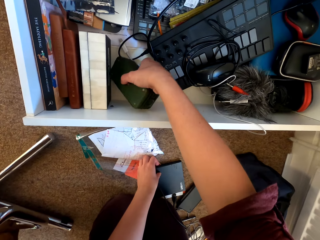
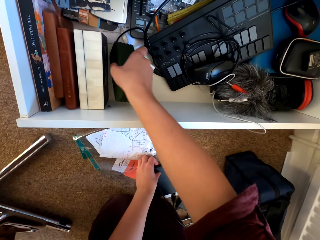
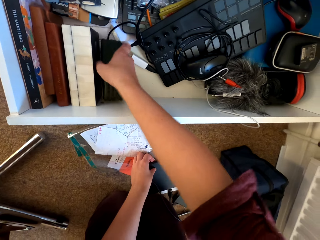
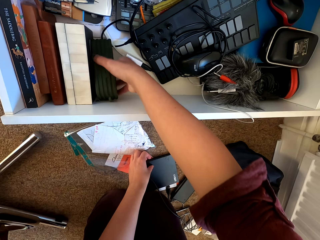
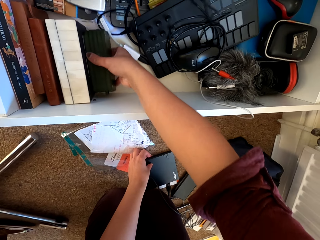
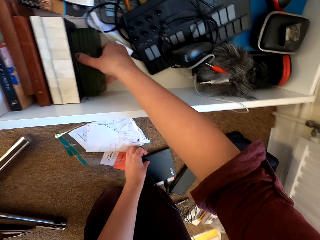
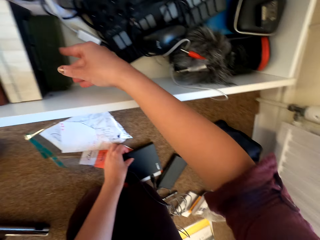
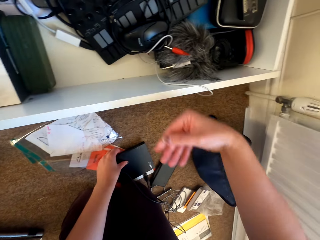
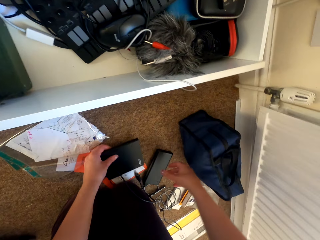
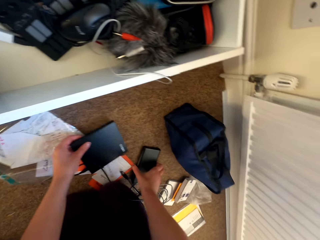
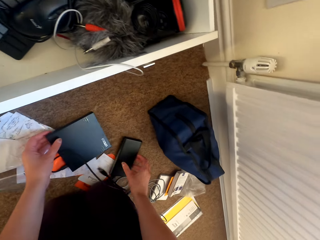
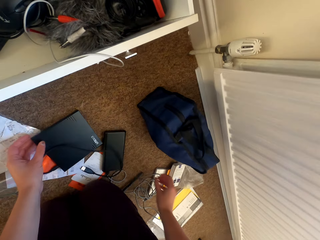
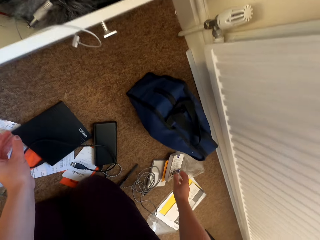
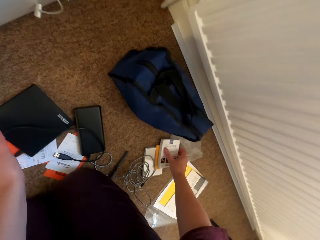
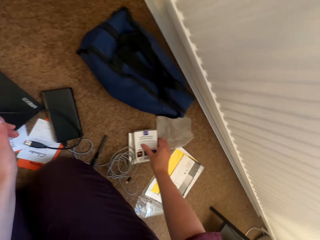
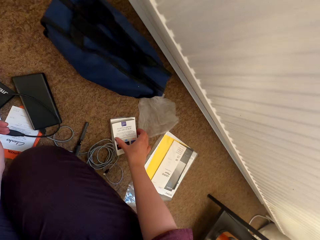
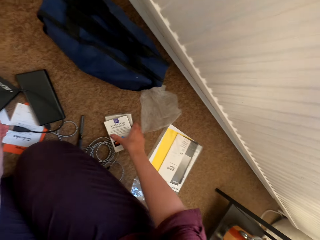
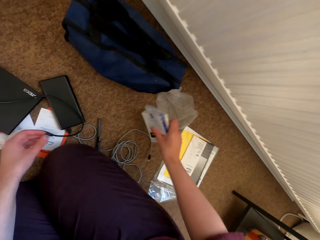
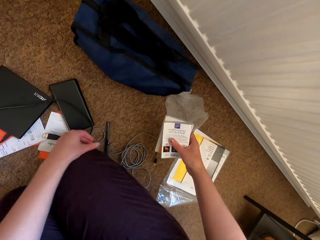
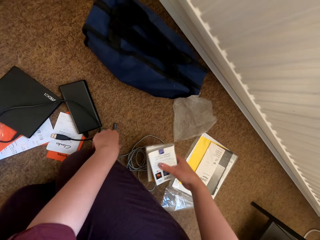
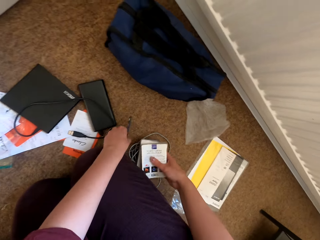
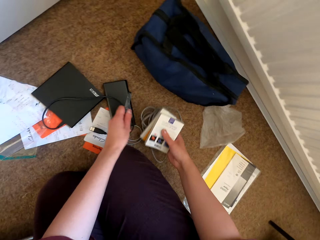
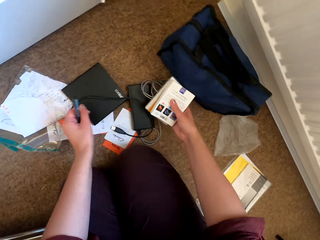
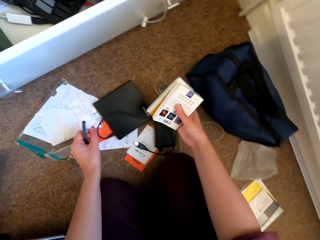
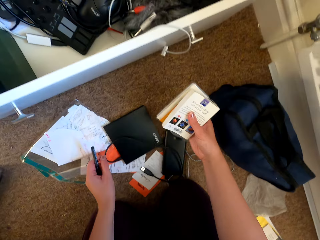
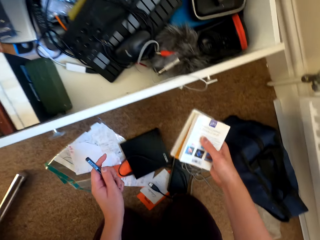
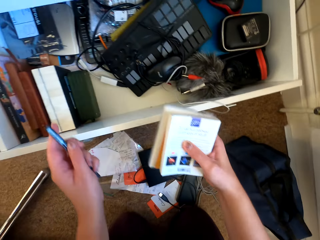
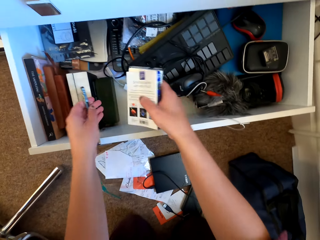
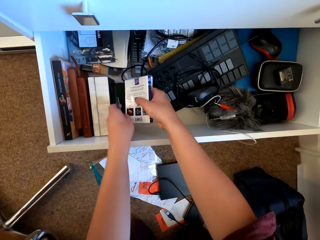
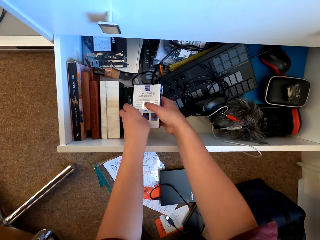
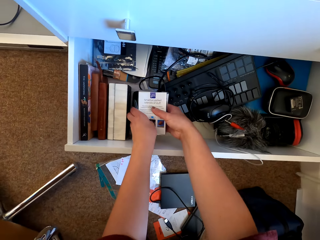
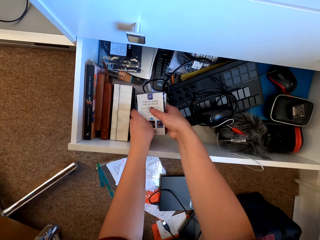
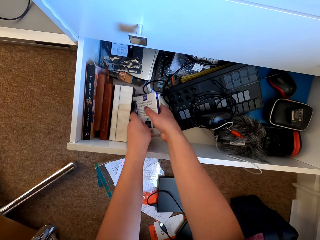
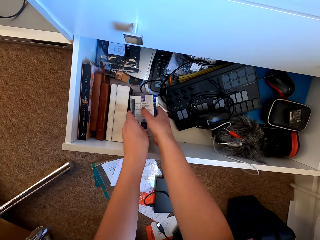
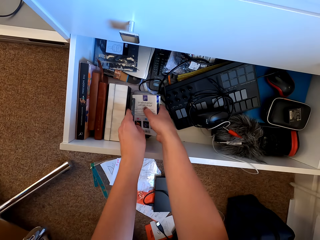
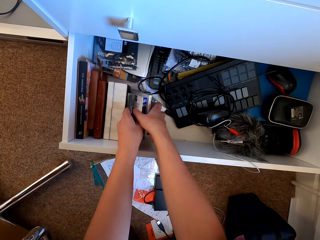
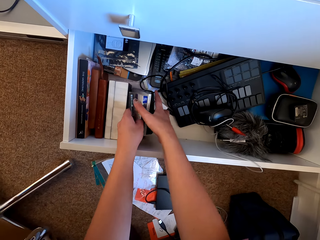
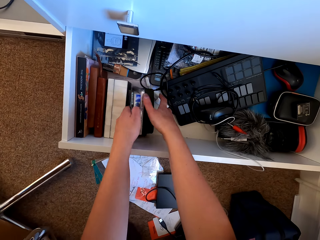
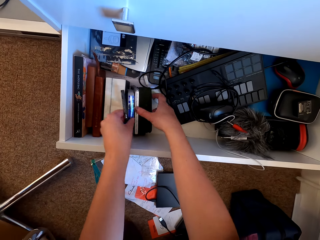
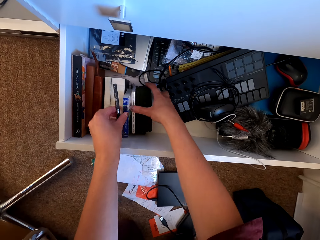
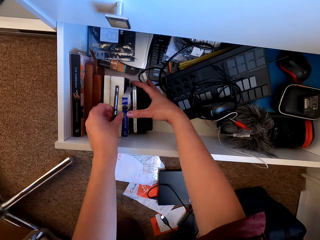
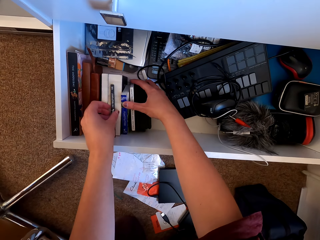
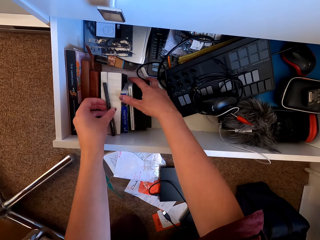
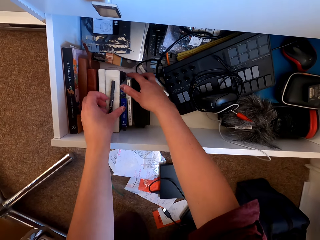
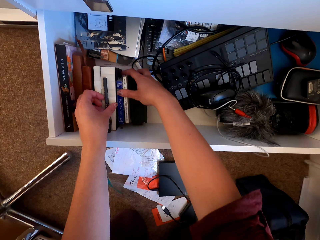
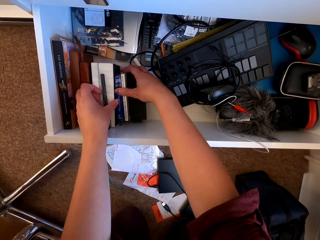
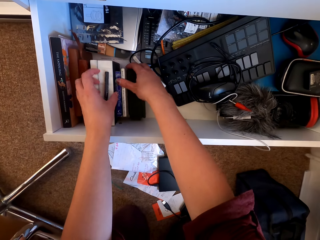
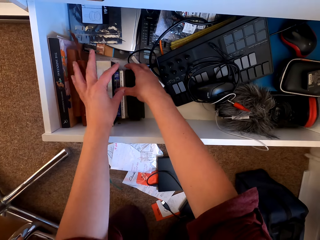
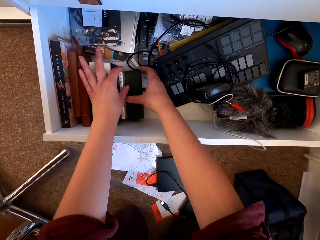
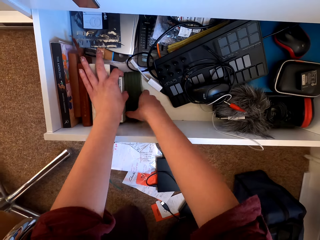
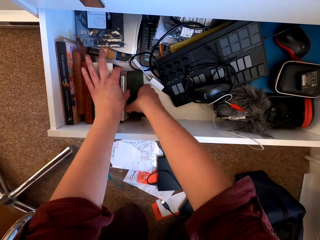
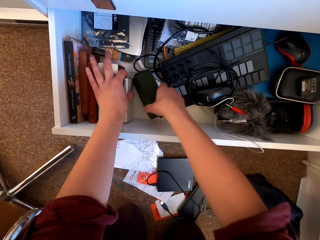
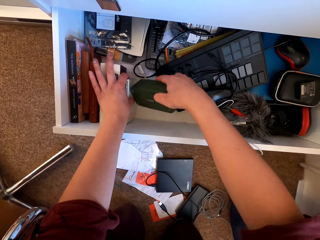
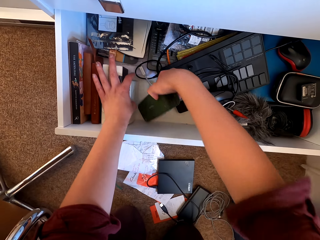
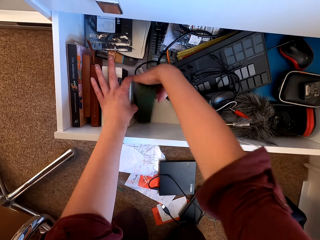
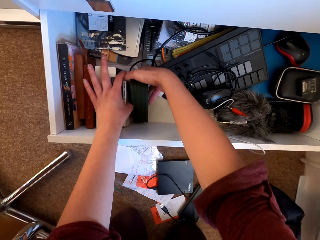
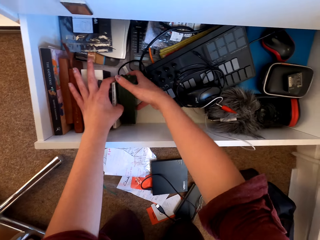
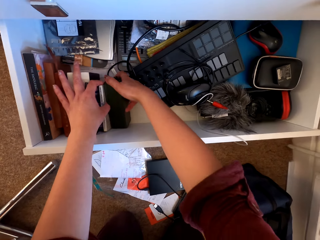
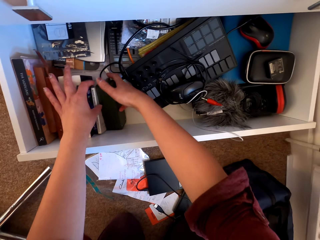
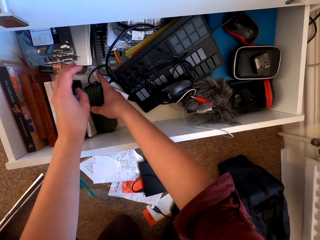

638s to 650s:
The camera wearer puts the gadget in the drawer. They pick up the book on the floor. They put the book in the drawer. They arrange the stuff in the drawer.

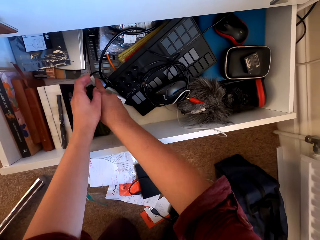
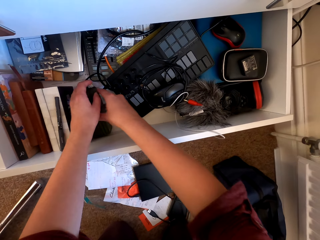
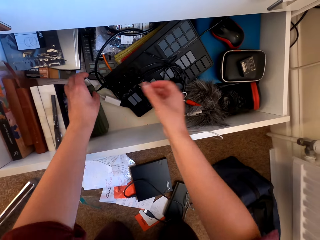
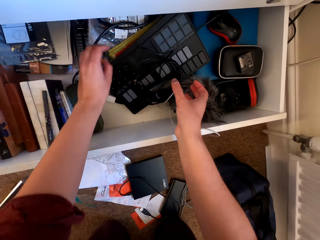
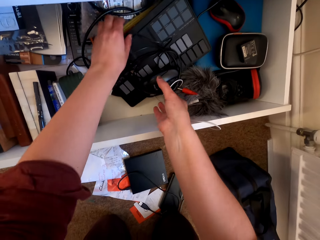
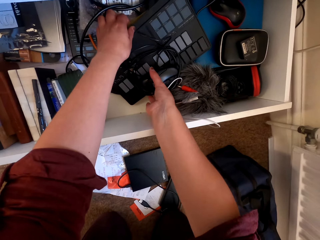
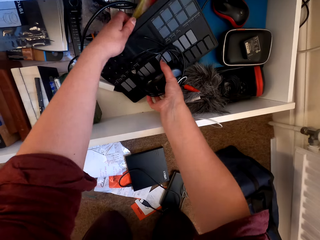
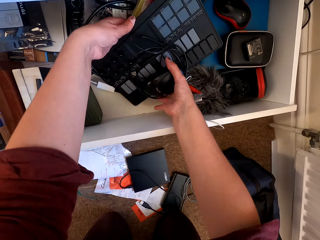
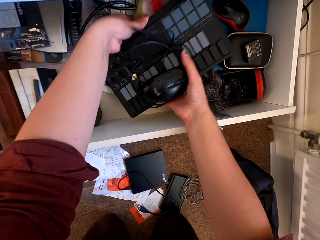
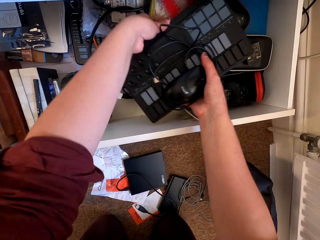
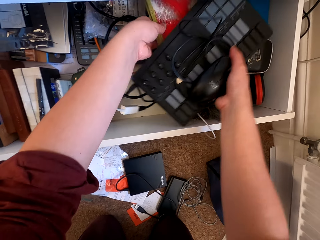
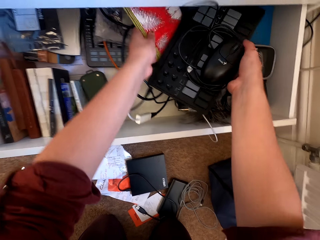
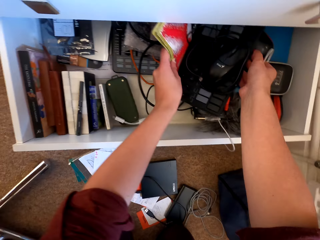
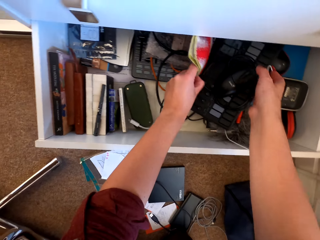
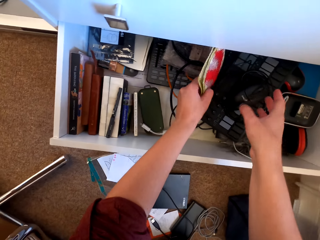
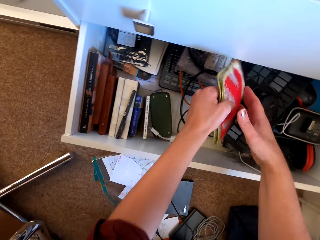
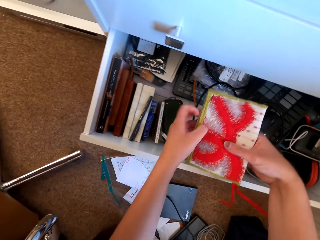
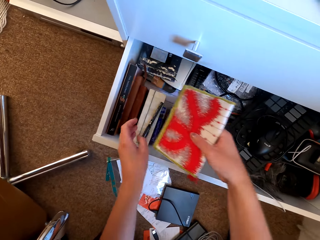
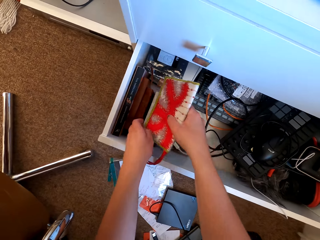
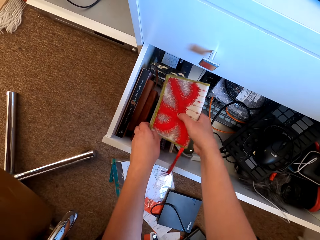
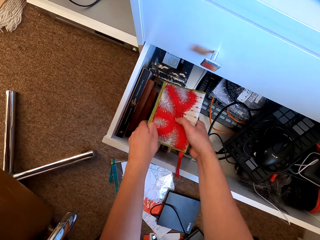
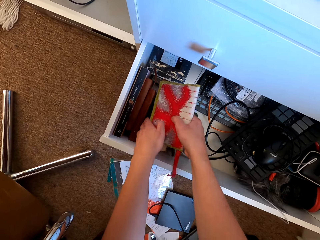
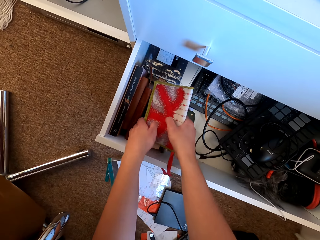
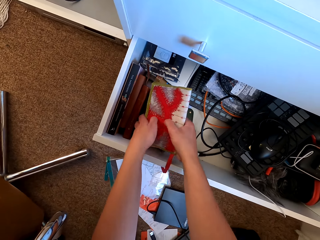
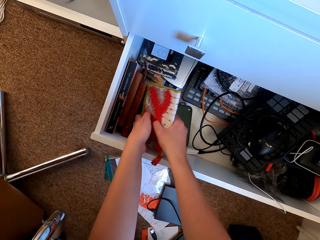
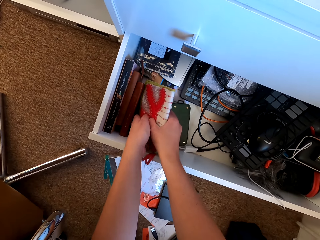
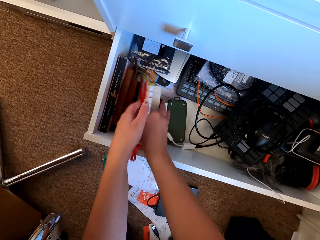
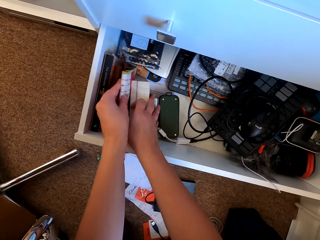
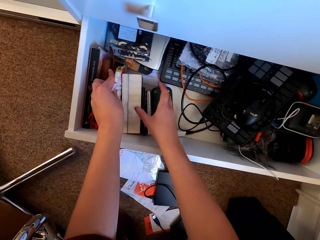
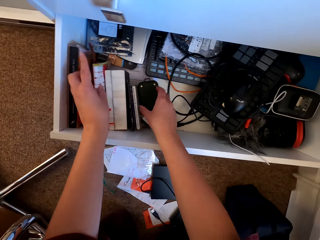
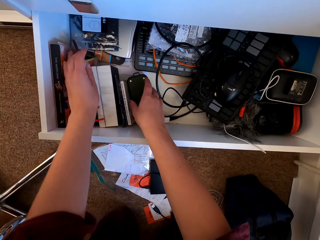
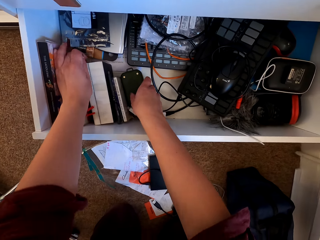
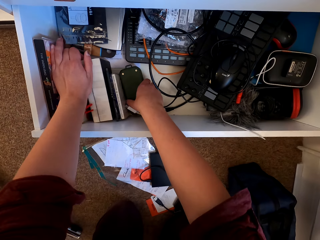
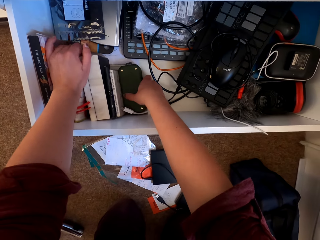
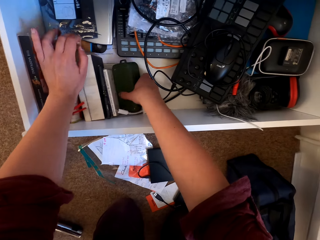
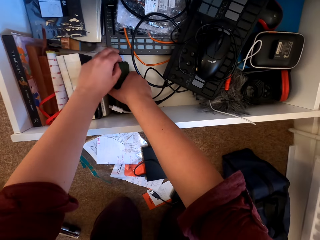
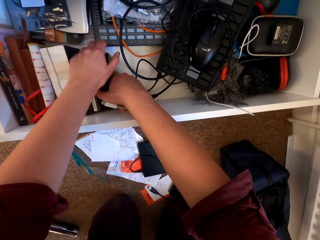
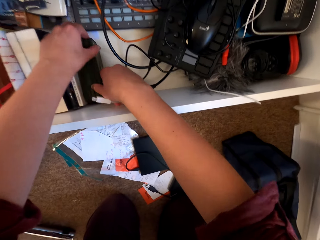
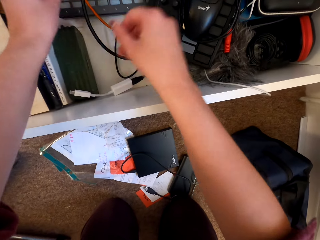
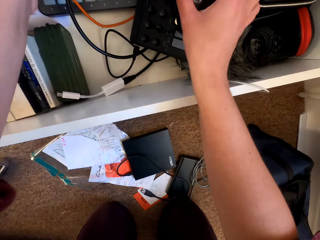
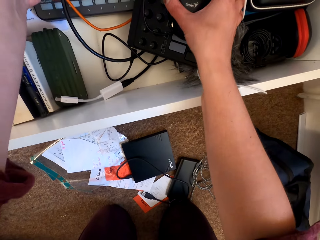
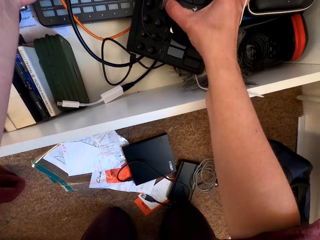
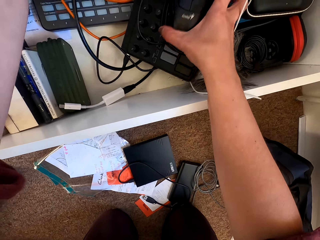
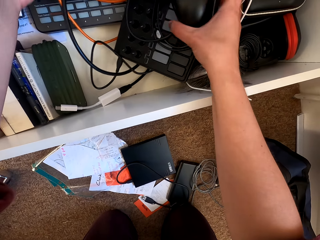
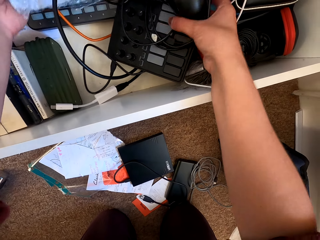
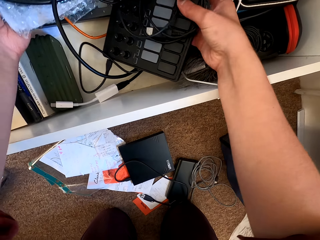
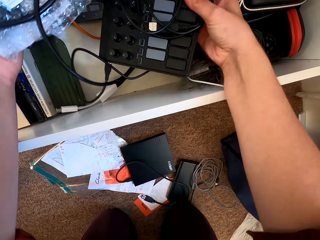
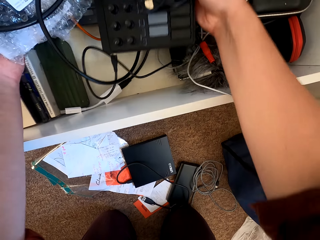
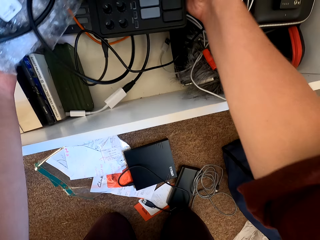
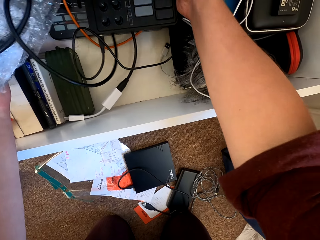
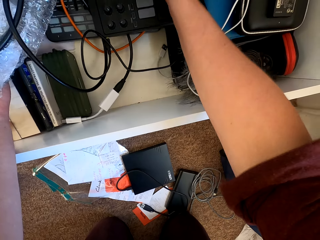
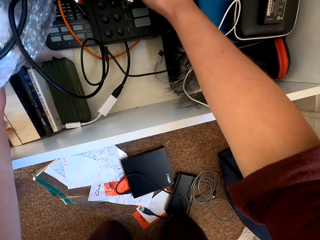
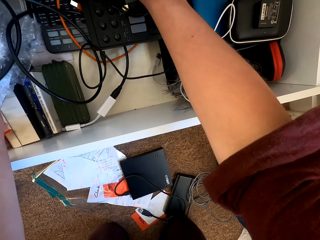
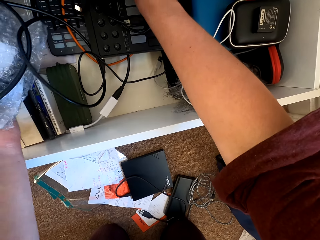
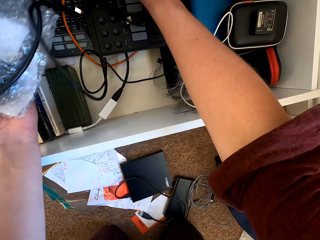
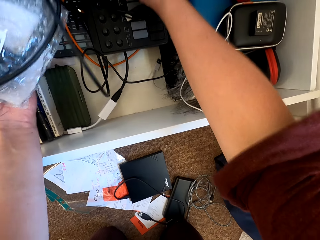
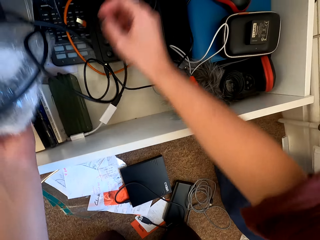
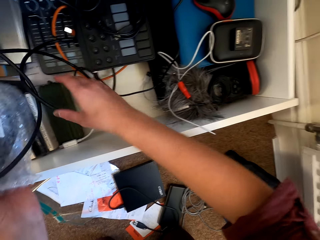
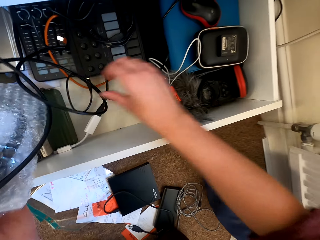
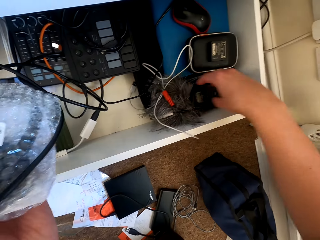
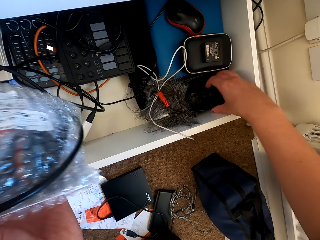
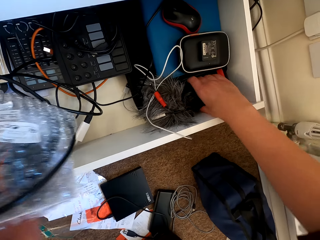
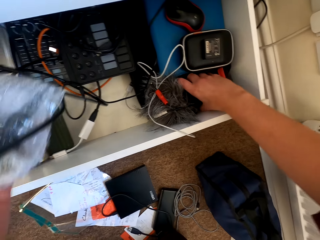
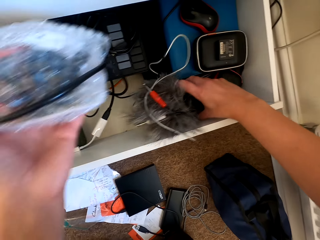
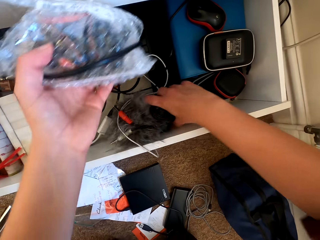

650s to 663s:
The camera wearer arranges electronics in the drawer.
